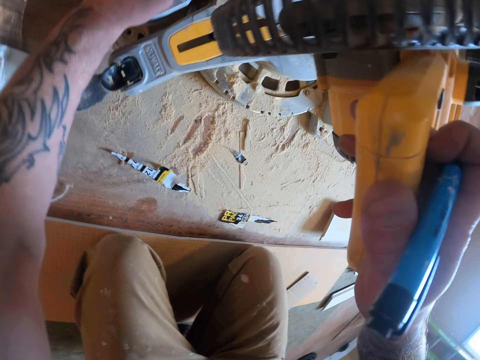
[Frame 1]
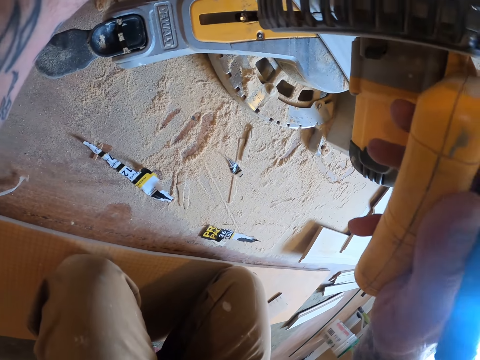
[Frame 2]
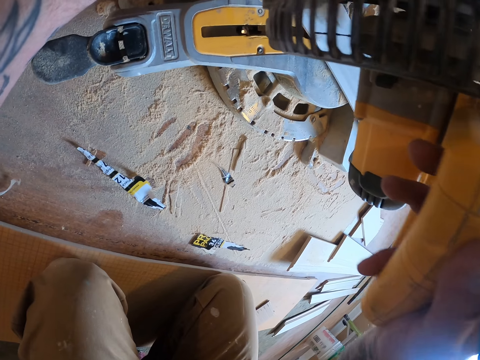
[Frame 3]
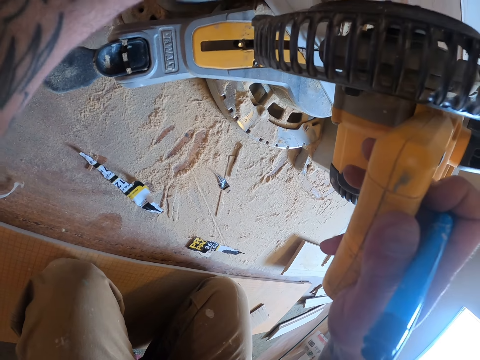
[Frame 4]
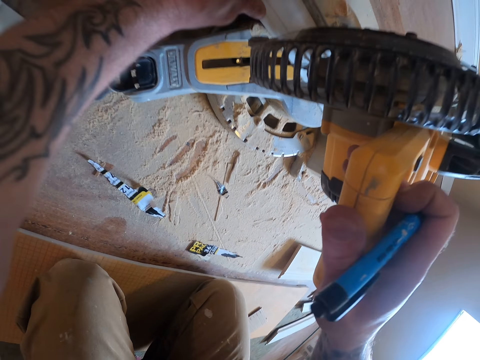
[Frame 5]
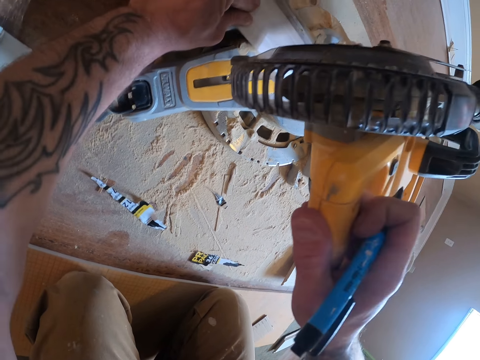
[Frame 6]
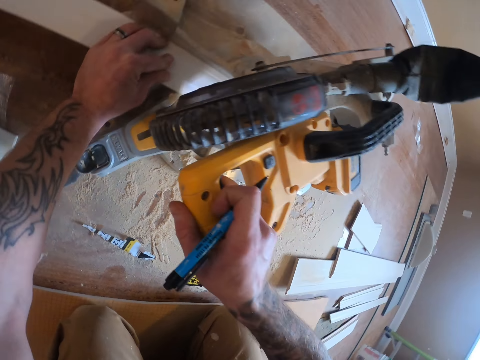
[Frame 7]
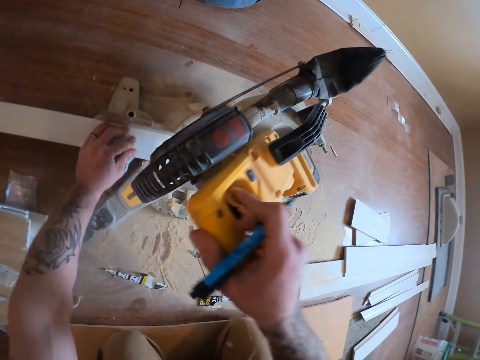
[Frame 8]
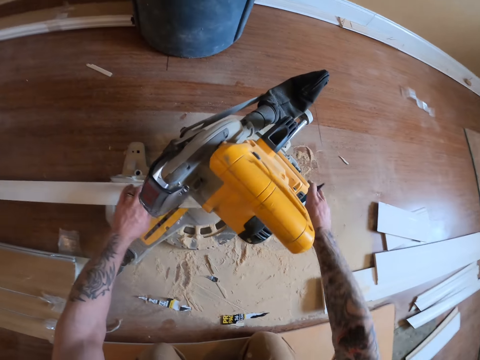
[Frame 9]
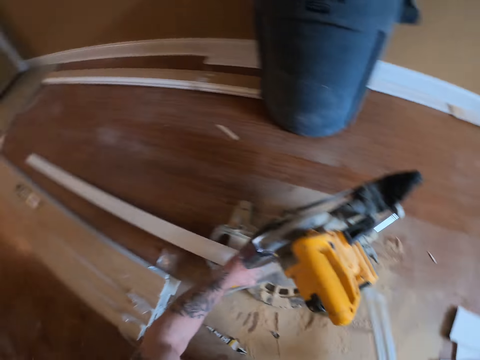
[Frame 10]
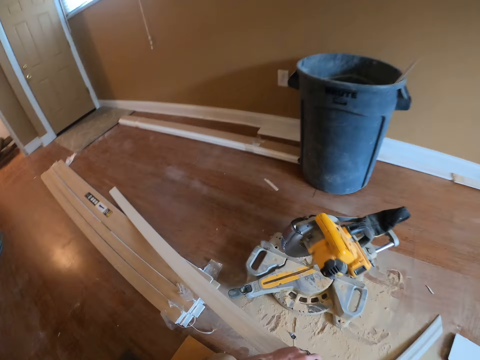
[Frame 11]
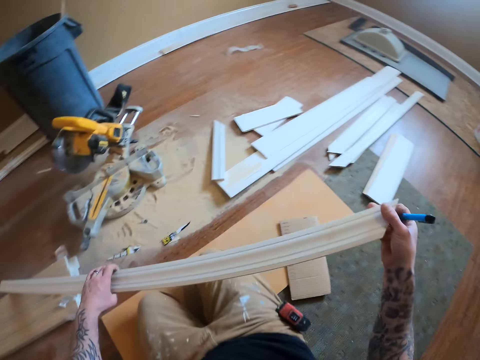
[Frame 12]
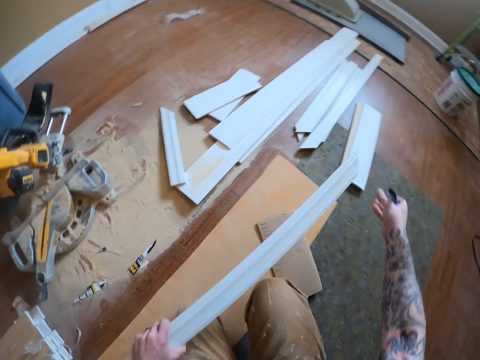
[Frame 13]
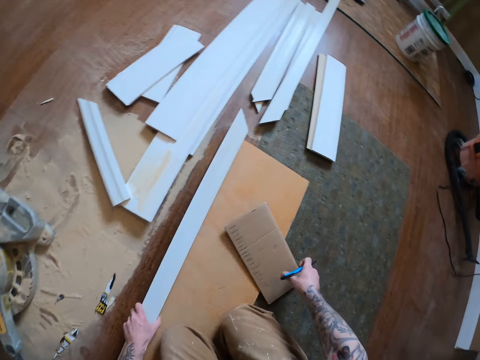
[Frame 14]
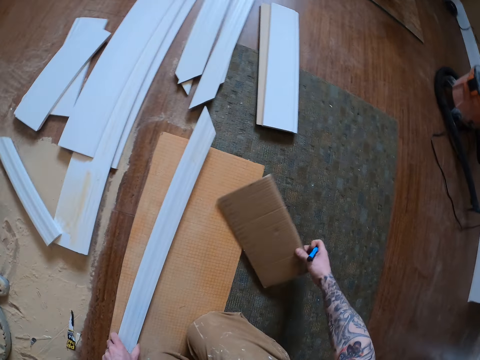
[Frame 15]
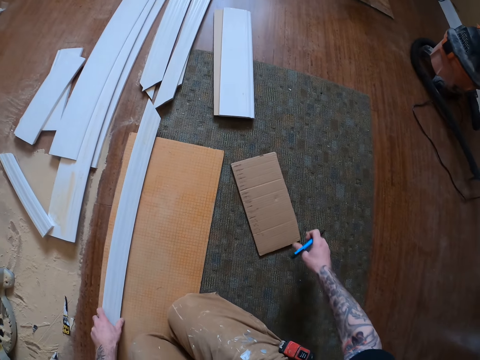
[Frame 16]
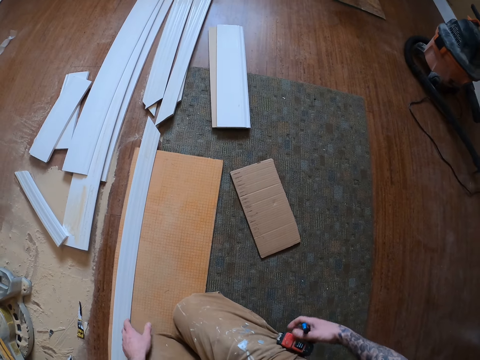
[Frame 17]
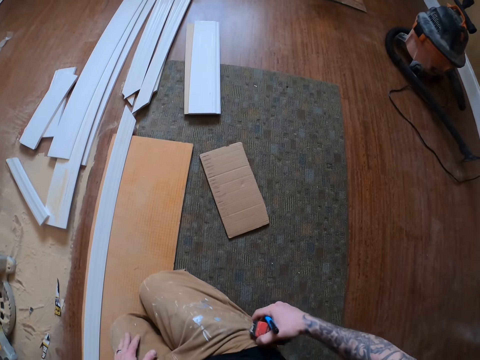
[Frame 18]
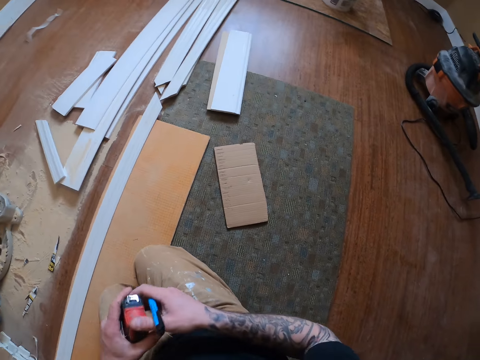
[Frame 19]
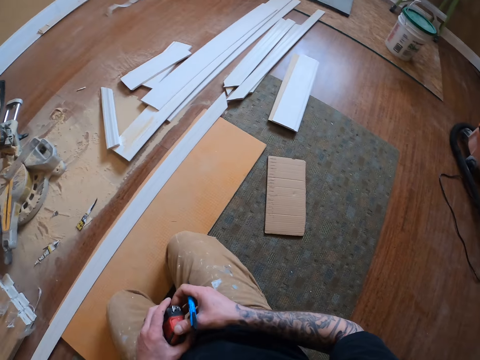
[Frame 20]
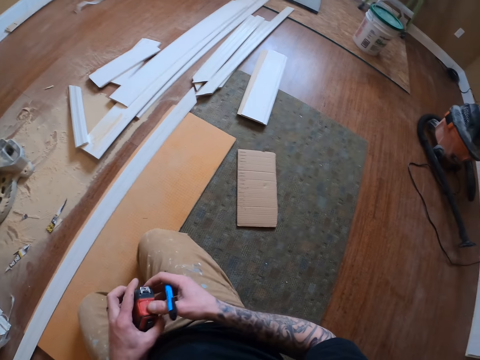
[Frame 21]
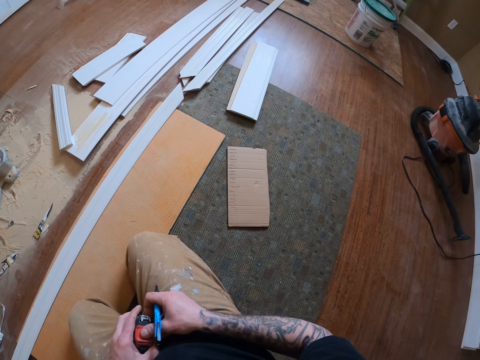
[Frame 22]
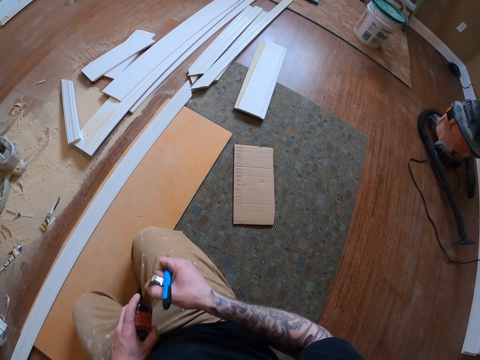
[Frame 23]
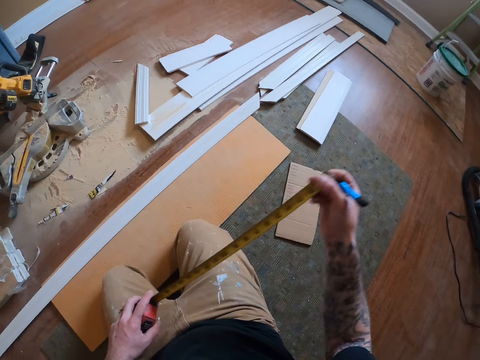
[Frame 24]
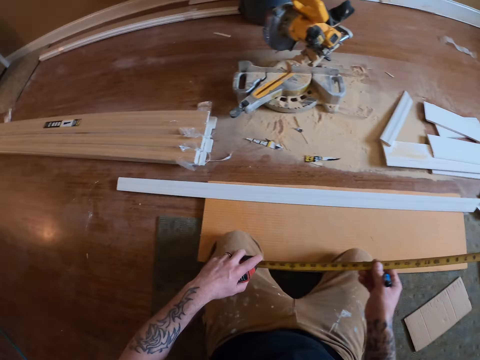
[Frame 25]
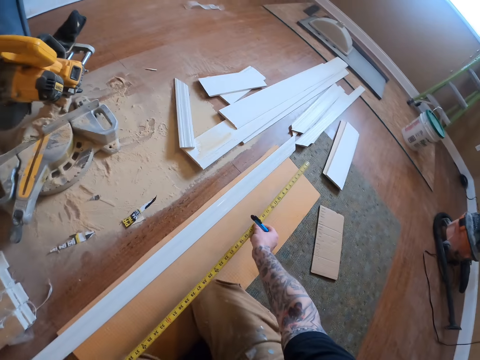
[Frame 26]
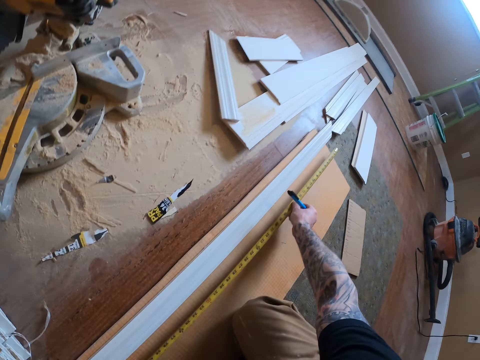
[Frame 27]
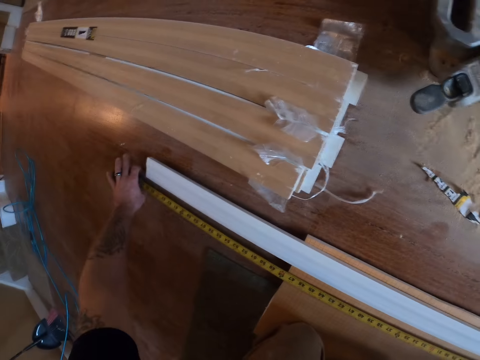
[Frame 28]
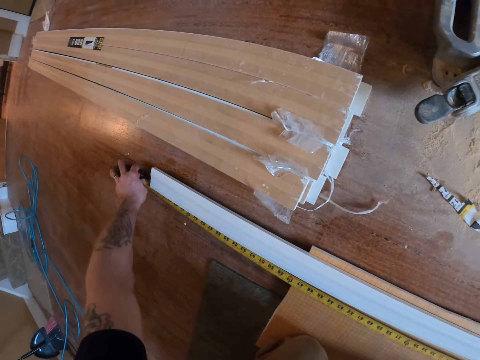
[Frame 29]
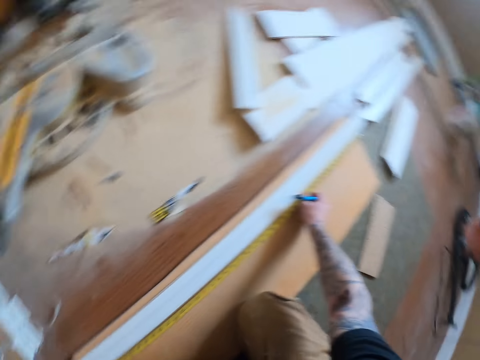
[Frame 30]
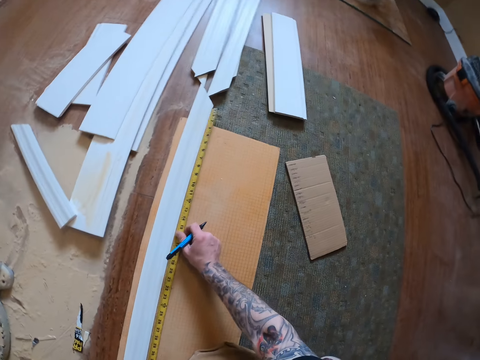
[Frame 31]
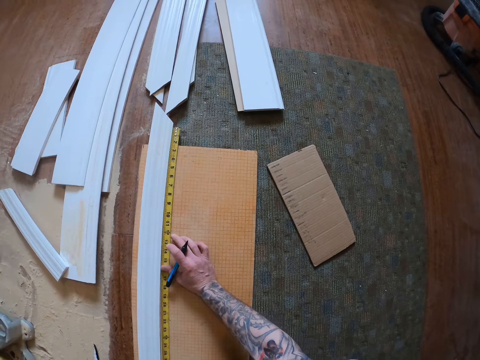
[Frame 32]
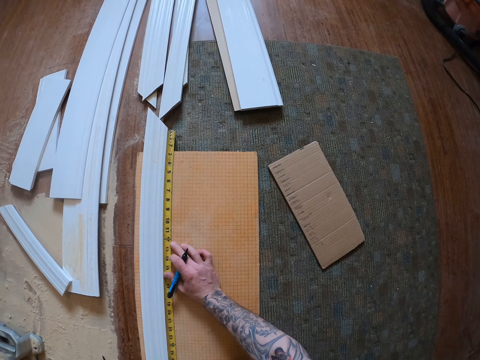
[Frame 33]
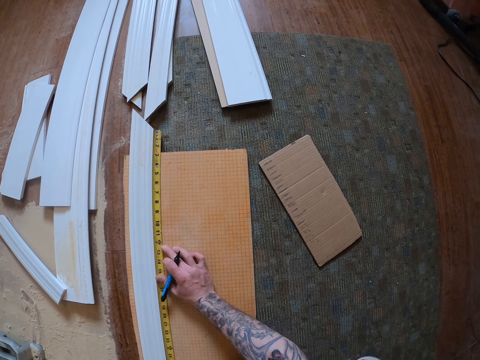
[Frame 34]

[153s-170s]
The camera wearer pushes the handle down and releases the handle. They drop part of a skirting board. They pick up the wood pieces. They look at the wood piece. They hold the skirting board. They move a piece of carton. They put down the wood piece. They take a measuring tape. They hold the measuring tape. They stretch the measuring tape. They measure the length of the skirting board.

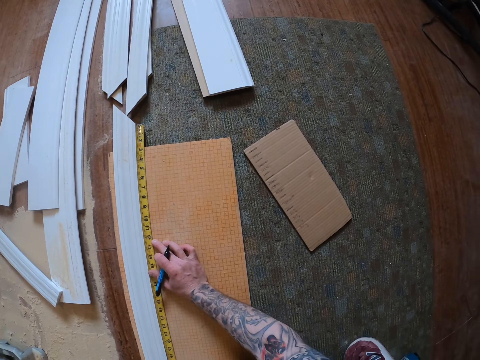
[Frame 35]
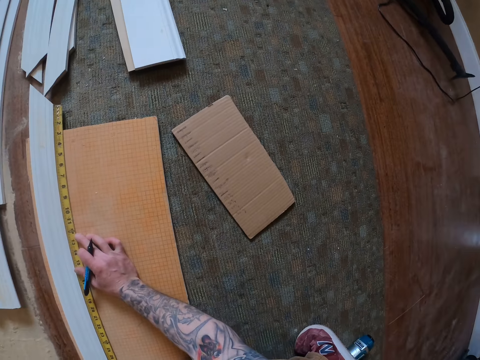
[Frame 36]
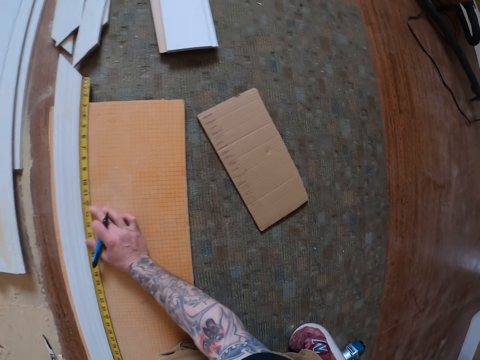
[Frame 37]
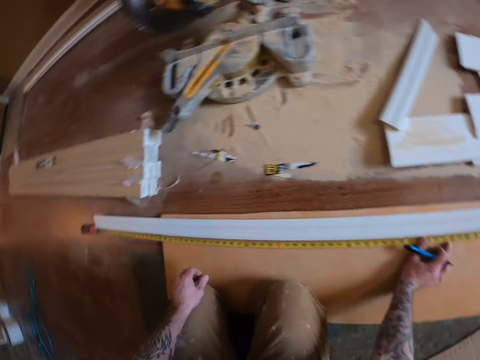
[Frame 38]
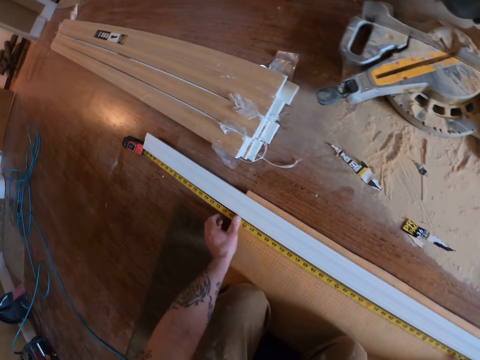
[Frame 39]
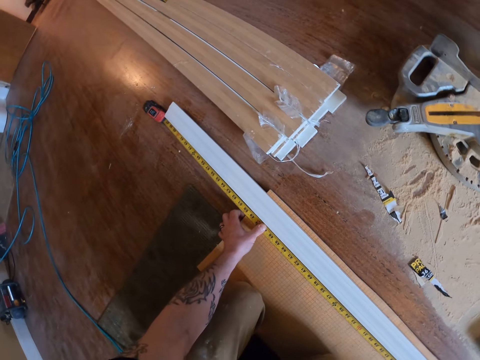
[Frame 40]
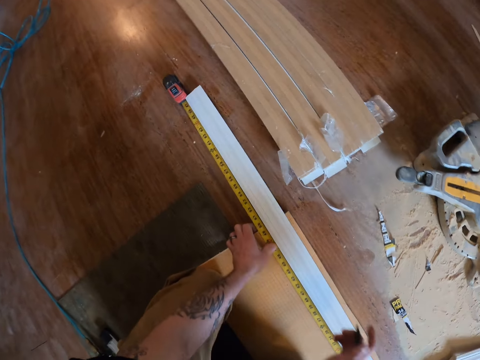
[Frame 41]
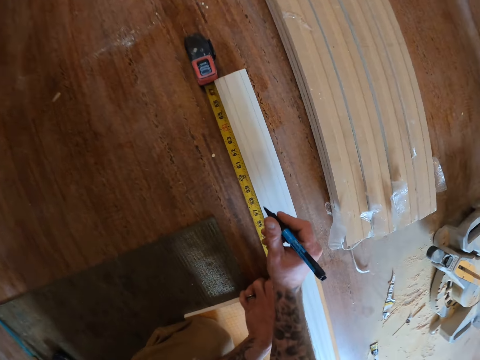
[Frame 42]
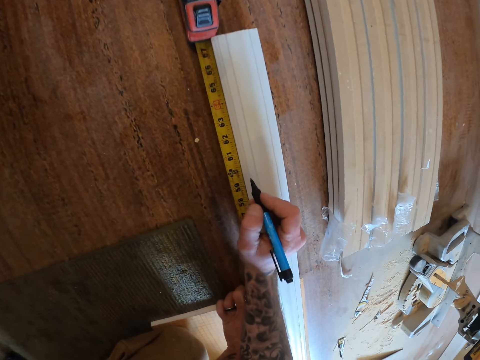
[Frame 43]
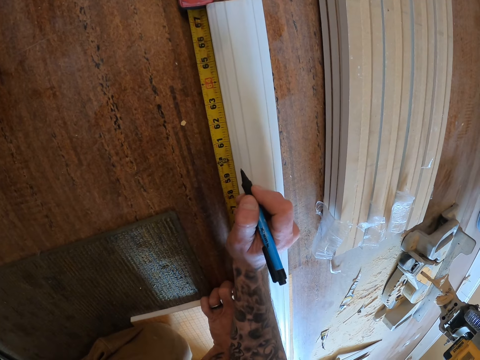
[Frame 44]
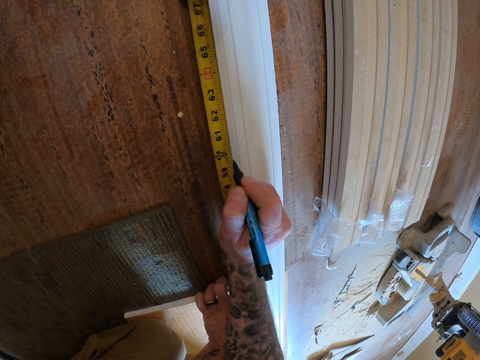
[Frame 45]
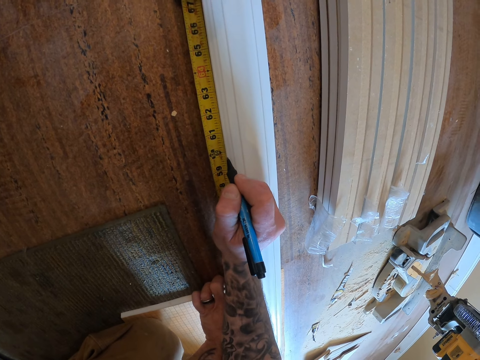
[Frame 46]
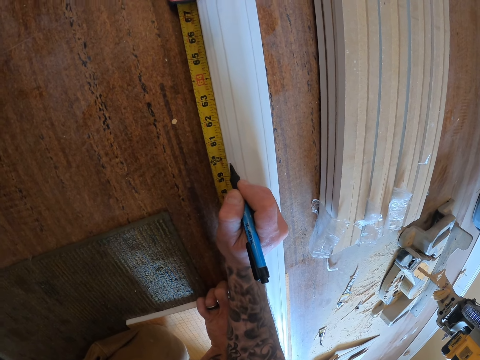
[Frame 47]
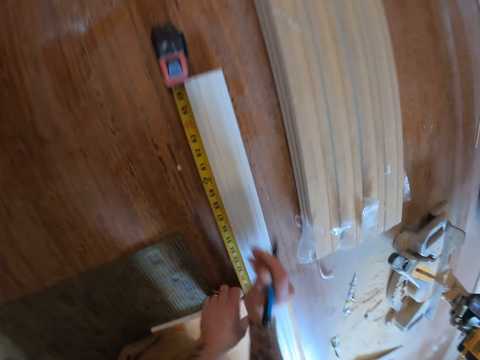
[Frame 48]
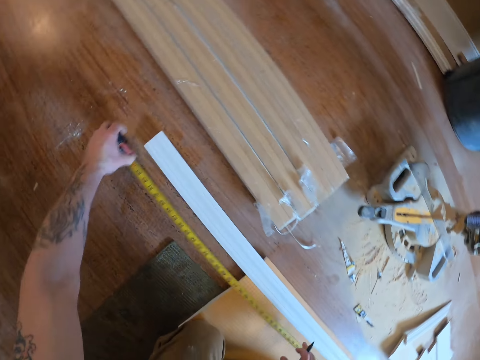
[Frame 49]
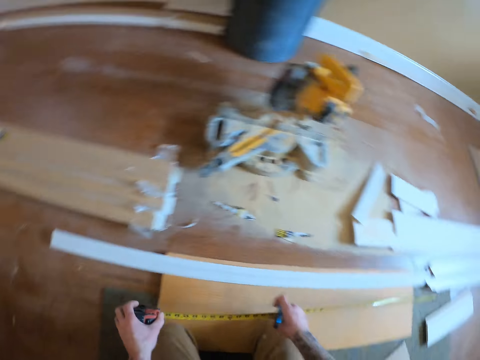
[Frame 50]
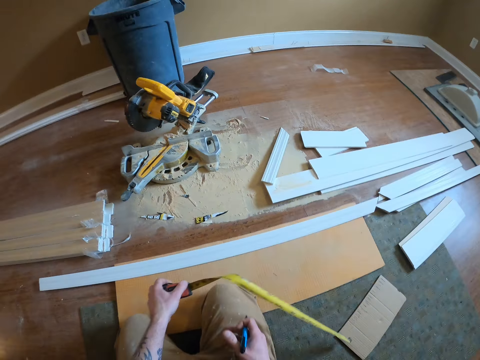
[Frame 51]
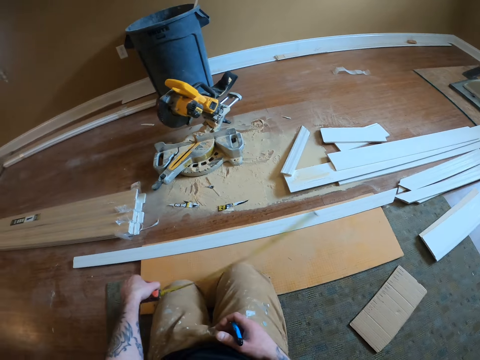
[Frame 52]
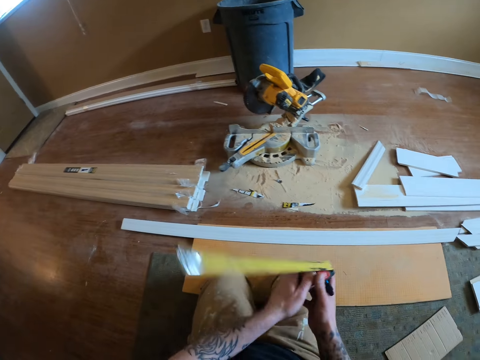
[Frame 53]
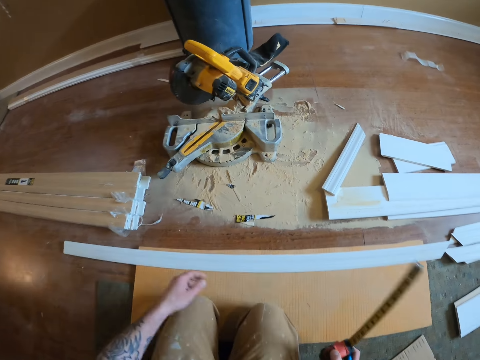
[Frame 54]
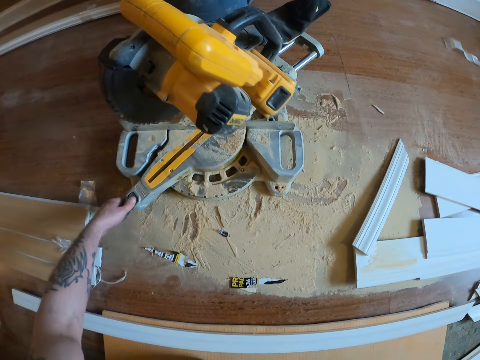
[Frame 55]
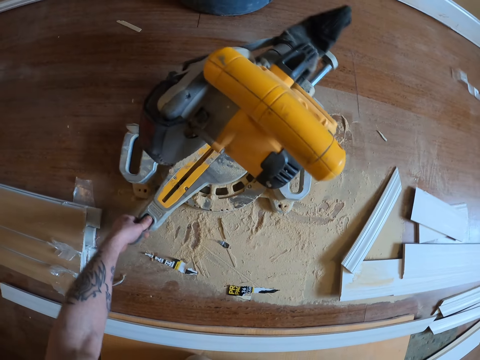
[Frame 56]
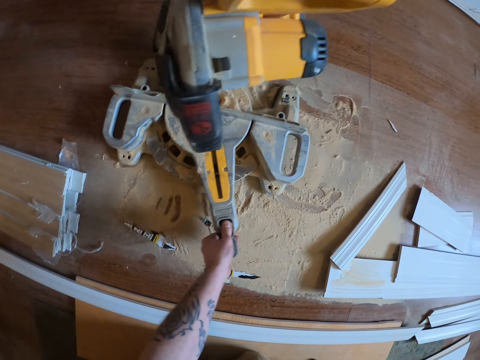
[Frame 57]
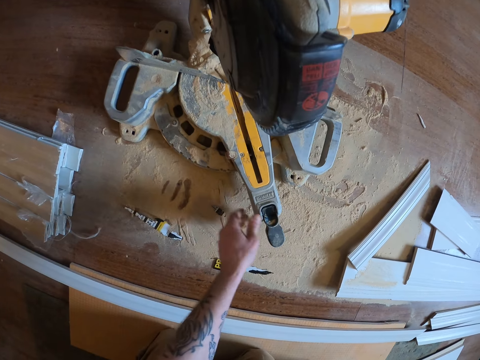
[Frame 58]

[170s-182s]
The camera wearer looks at the wood piece. They put a mark on a skirting board with a pen. They pick up a measuring tape. They retract the measuring tape. They turn a sliding miter saw.
